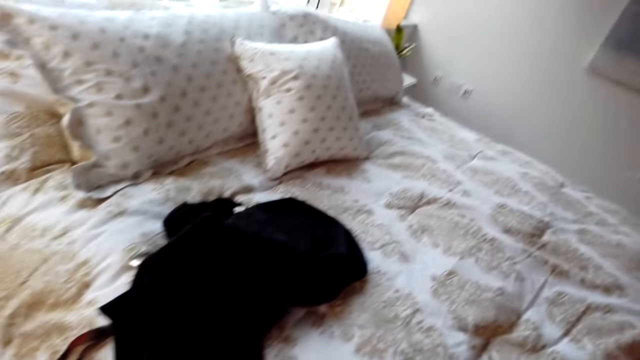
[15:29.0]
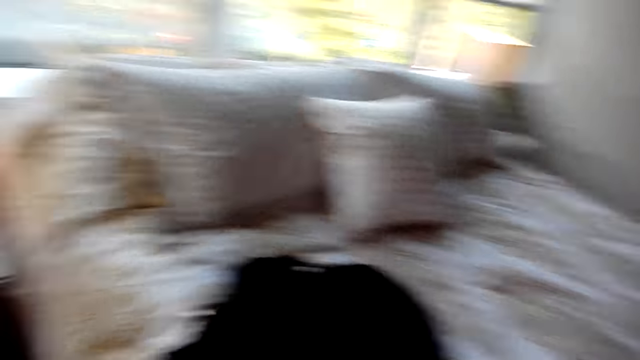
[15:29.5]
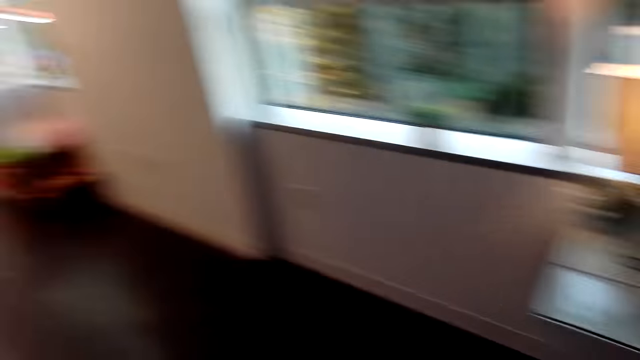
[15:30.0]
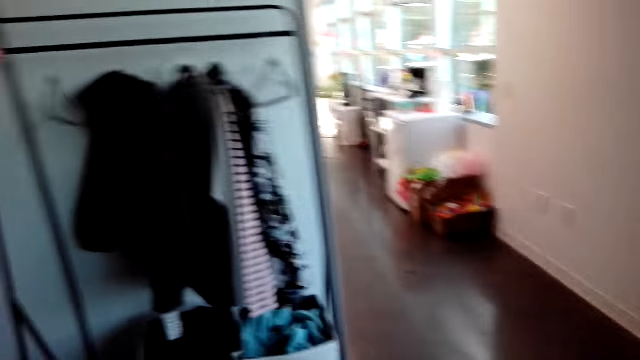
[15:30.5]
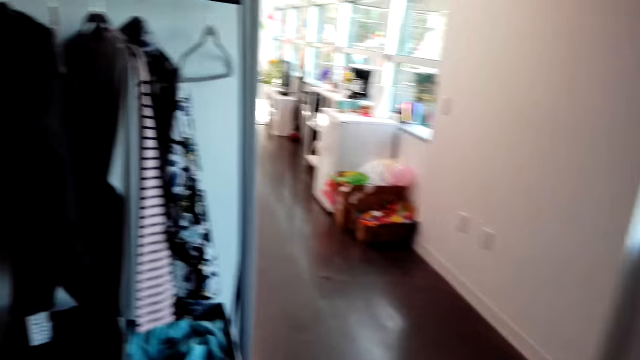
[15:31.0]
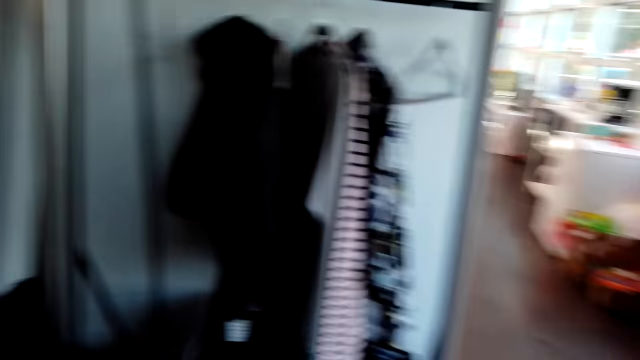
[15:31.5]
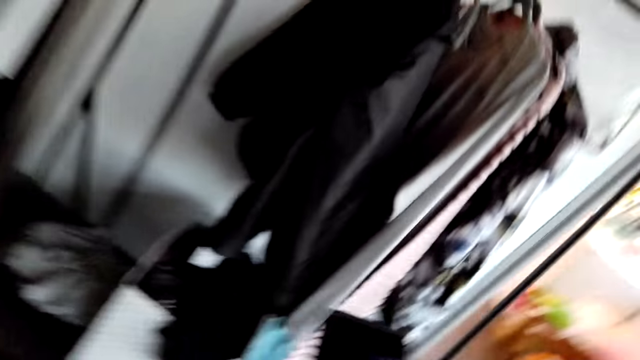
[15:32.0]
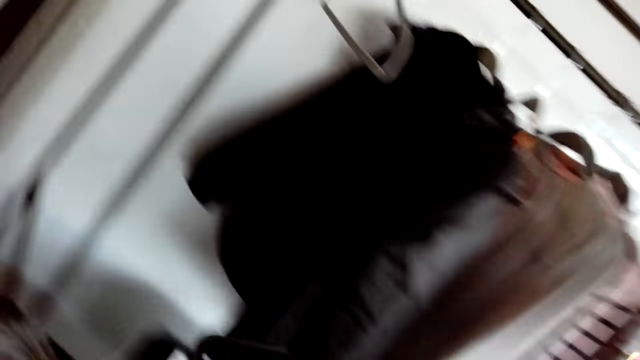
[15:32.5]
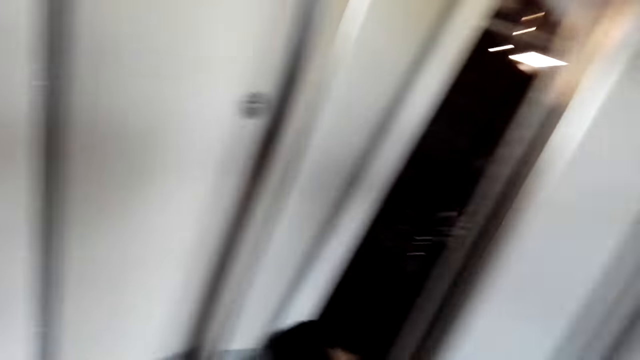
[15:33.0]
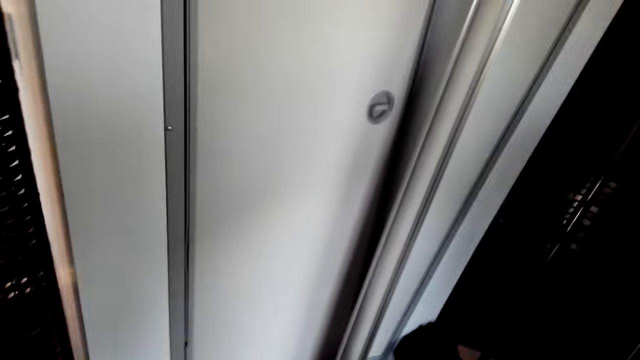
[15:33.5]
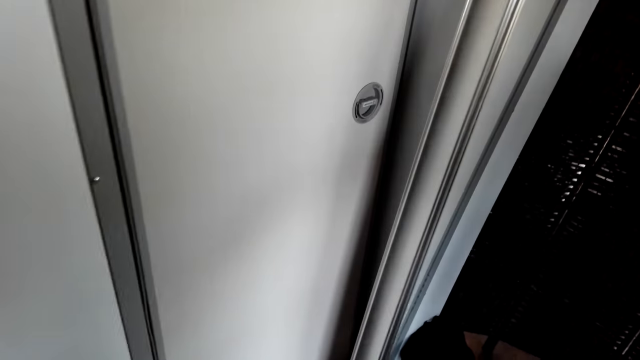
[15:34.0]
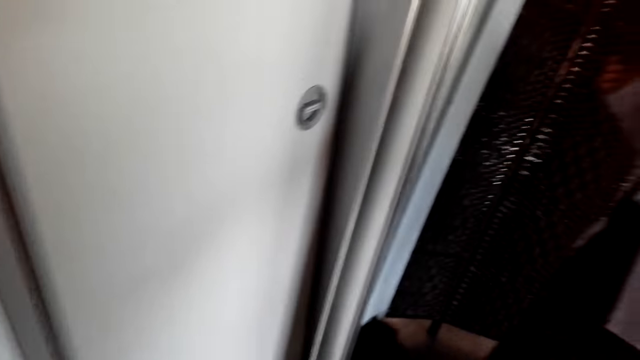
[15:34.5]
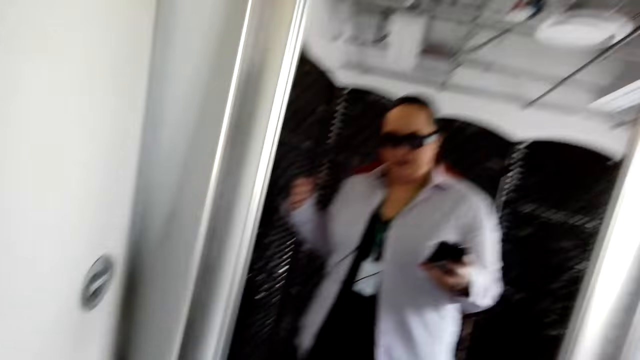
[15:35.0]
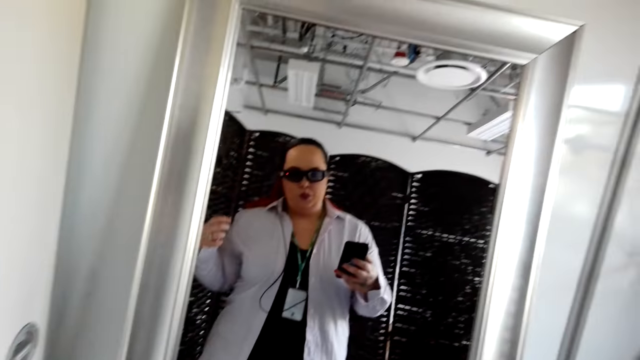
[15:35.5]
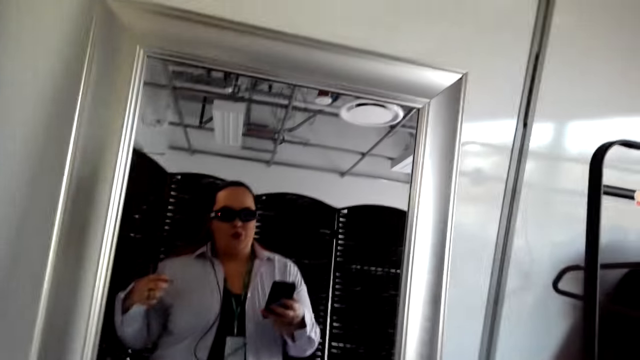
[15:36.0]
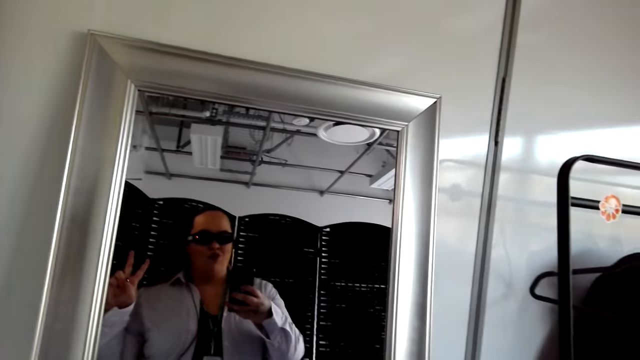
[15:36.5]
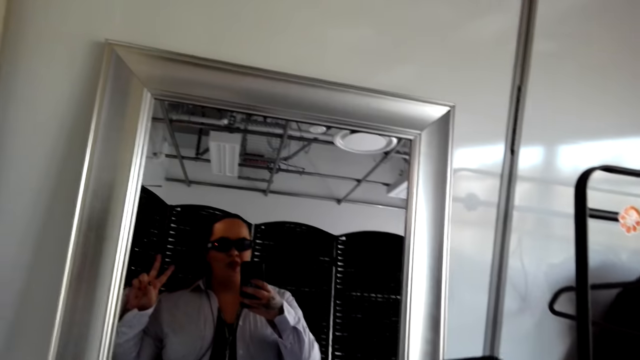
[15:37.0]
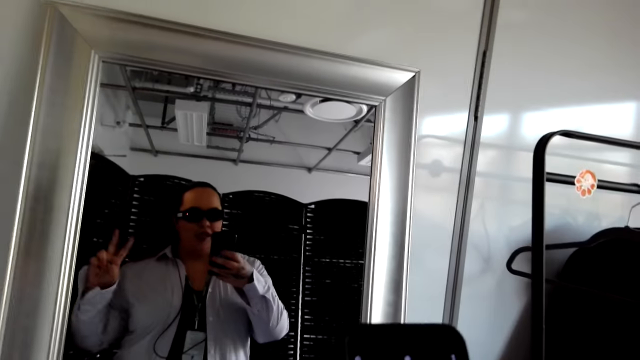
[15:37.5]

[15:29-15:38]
The camera wearer looks around and walks around. A person walks in the room and takes a photo. The camera wearer looks in the mirror.

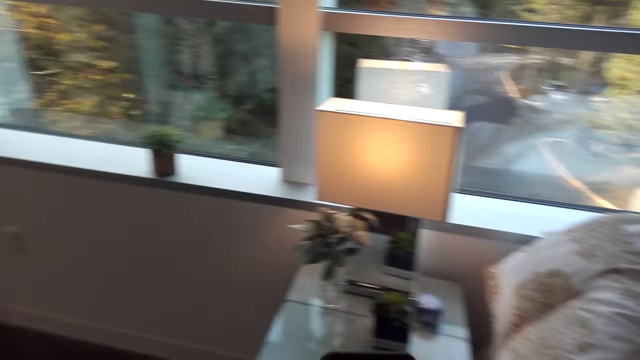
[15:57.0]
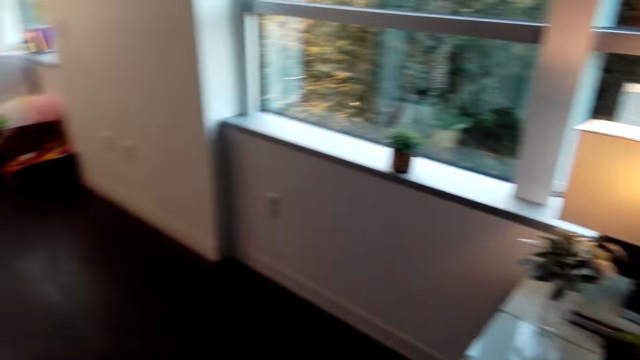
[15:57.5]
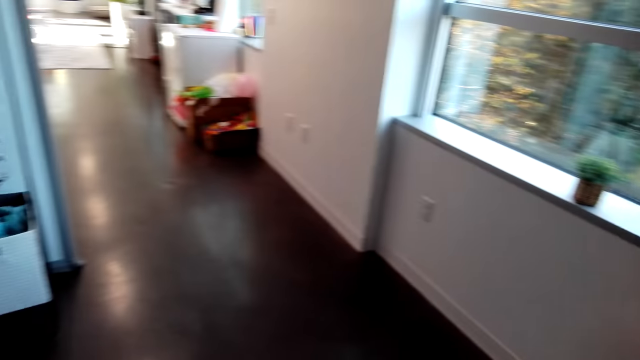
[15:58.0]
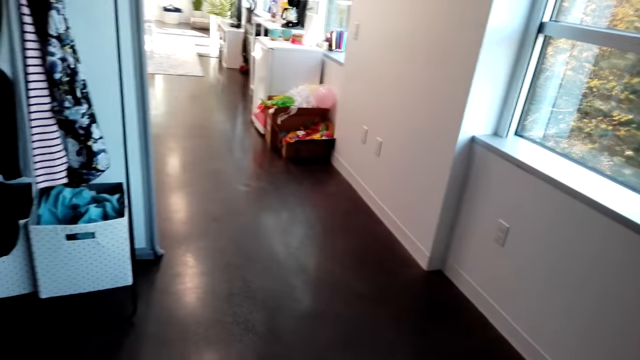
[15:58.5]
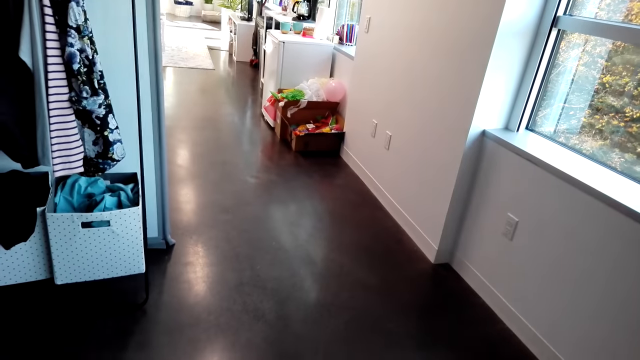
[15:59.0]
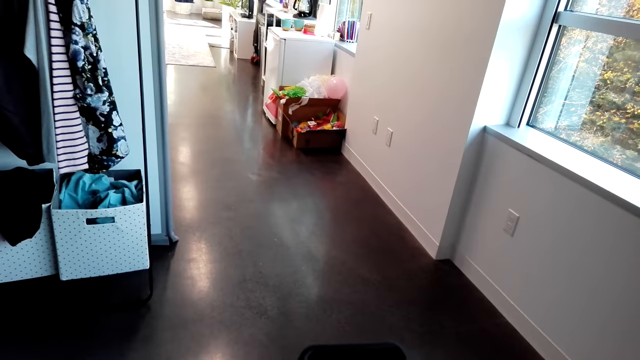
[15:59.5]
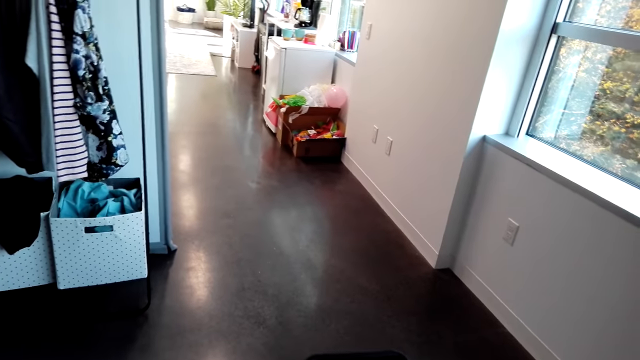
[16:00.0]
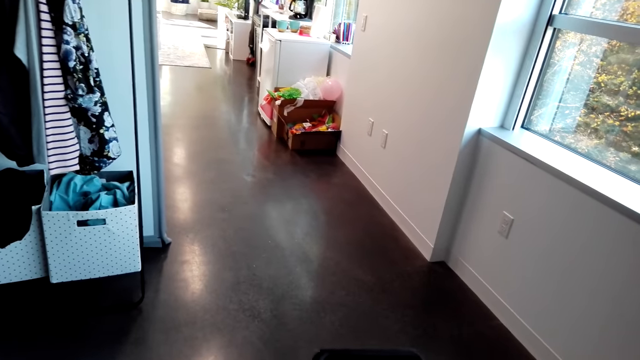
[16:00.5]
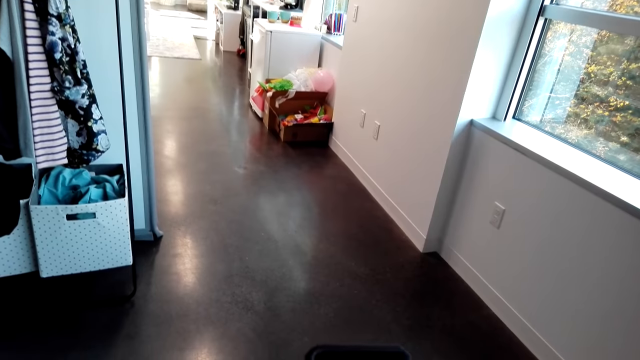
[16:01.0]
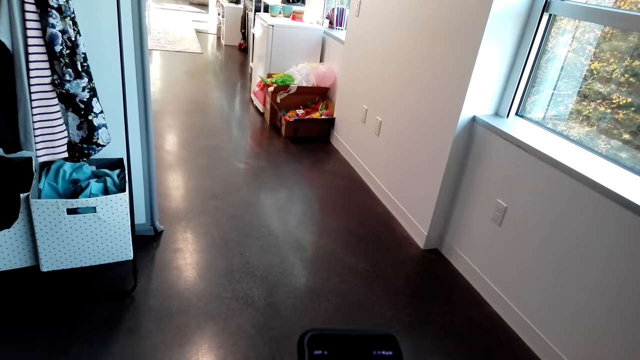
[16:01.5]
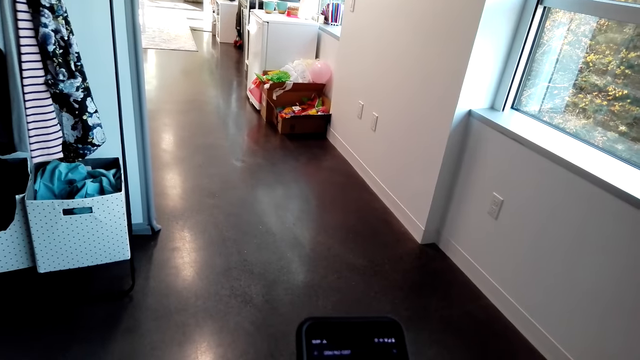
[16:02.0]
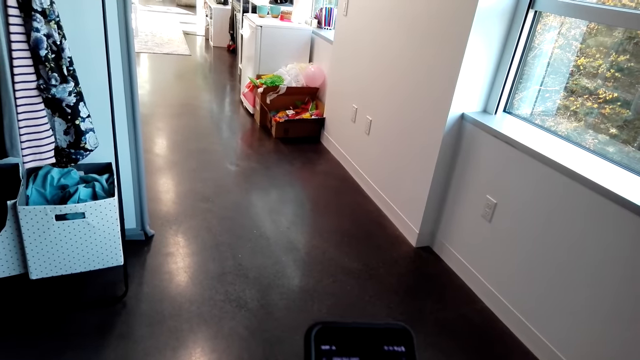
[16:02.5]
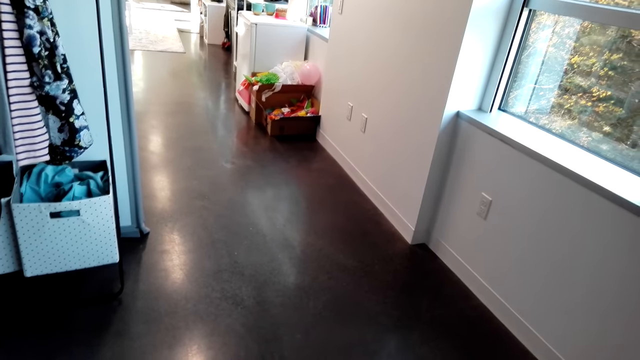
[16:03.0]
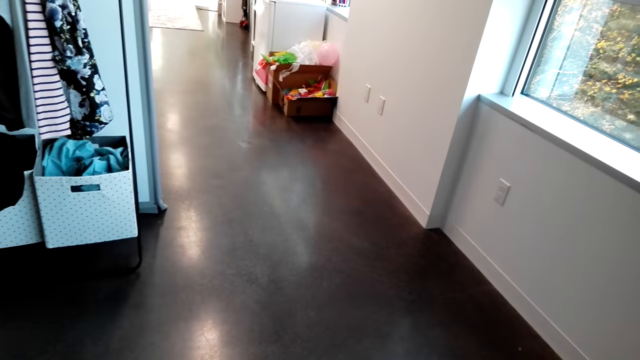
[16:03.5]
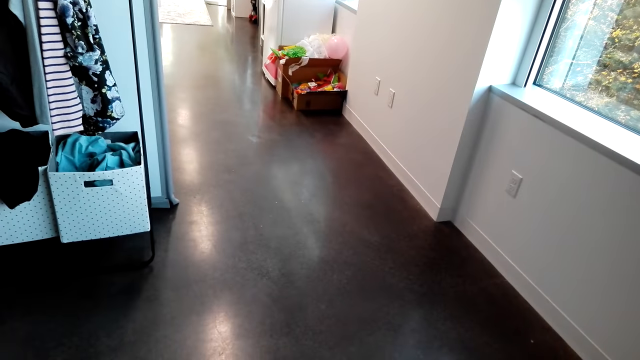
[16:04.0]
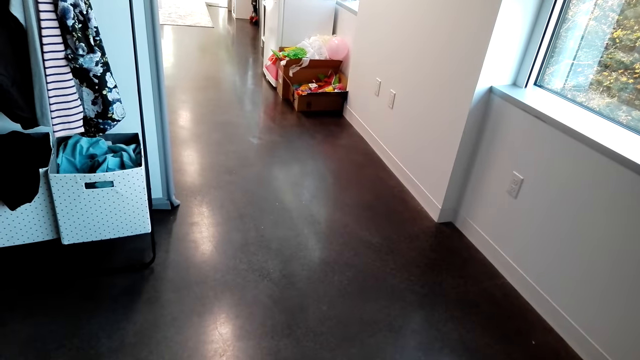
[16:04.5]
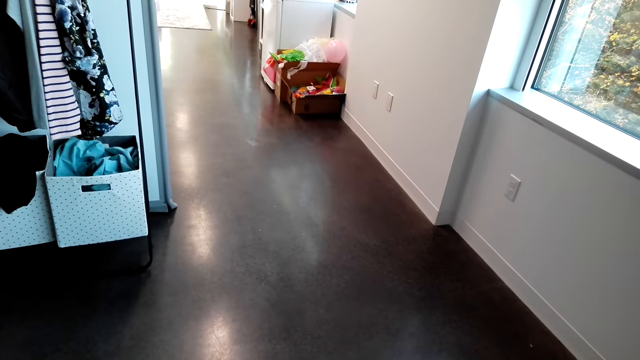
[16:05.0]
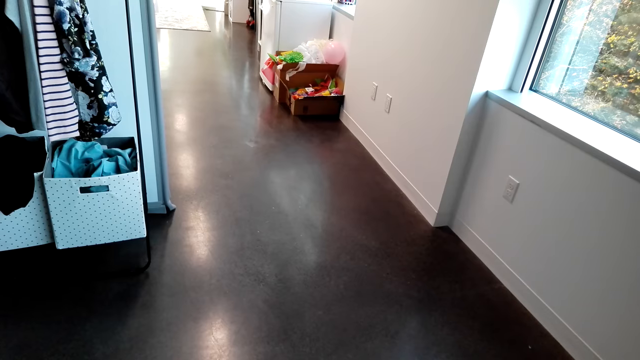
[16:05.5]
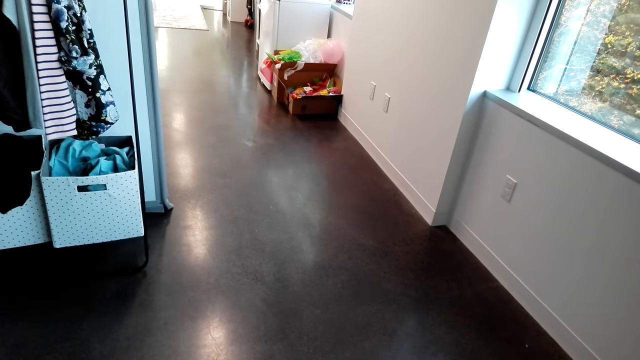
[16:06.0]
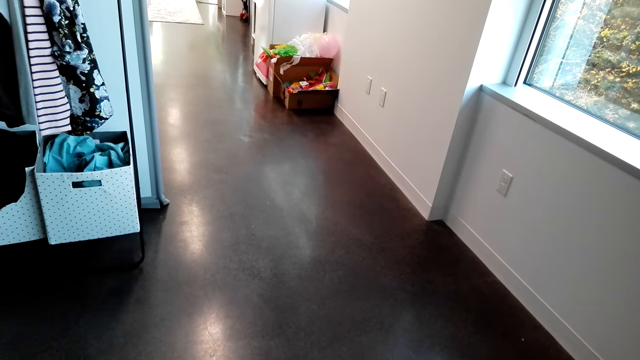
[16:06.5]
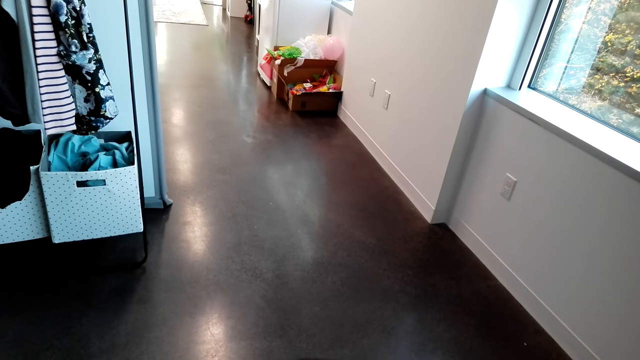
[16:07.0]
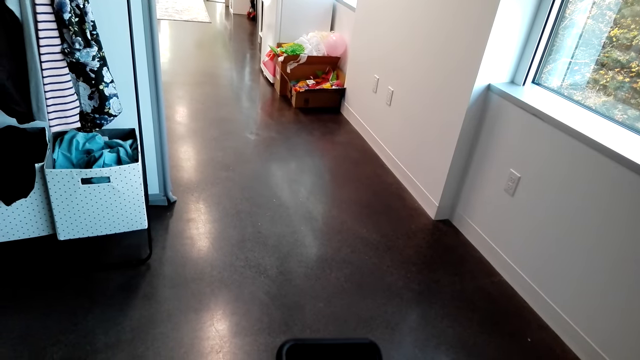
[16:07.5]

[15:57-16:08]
The camera wearer turns around. They hold a phone. They scroll the phone.
